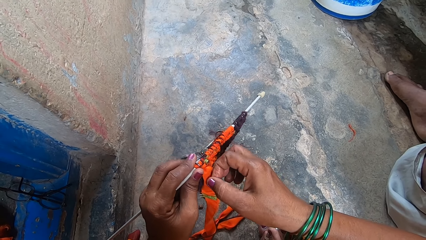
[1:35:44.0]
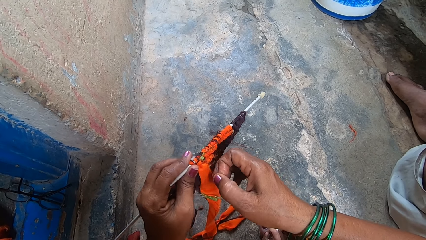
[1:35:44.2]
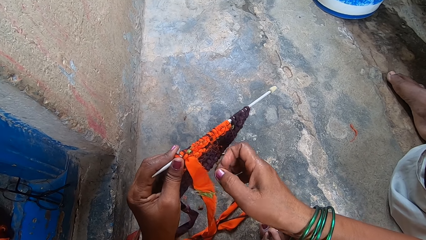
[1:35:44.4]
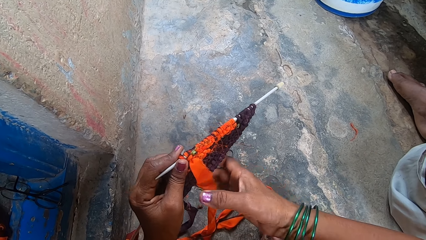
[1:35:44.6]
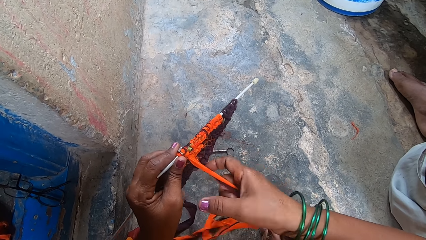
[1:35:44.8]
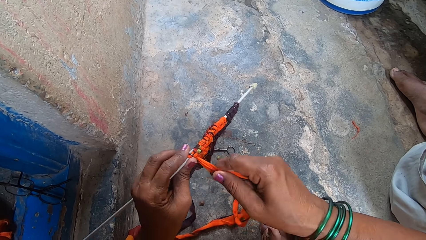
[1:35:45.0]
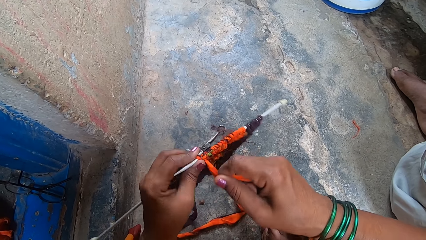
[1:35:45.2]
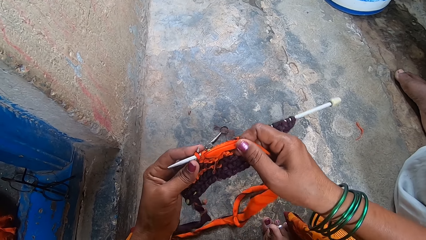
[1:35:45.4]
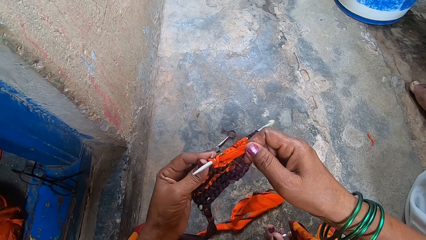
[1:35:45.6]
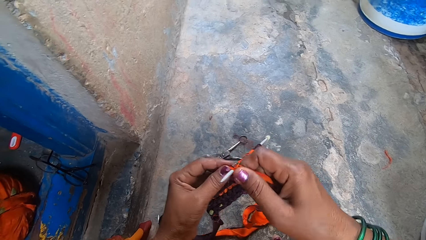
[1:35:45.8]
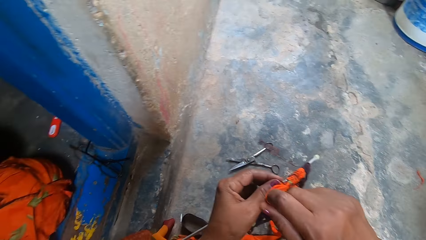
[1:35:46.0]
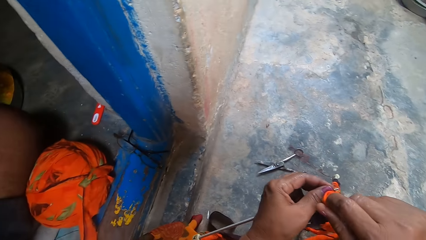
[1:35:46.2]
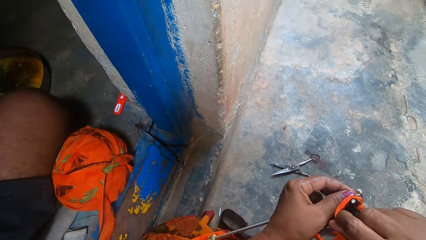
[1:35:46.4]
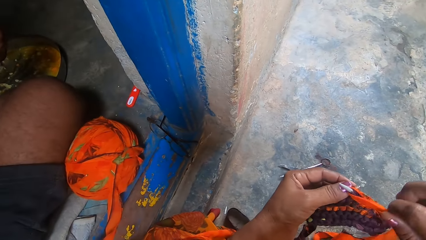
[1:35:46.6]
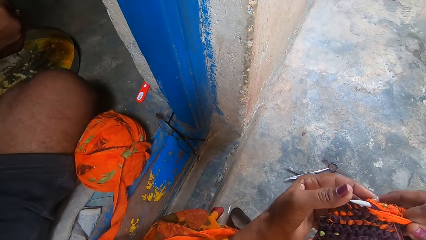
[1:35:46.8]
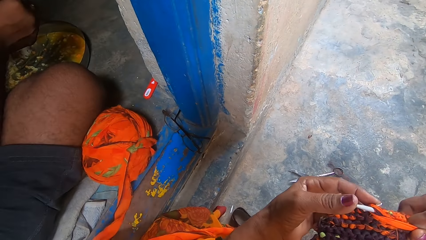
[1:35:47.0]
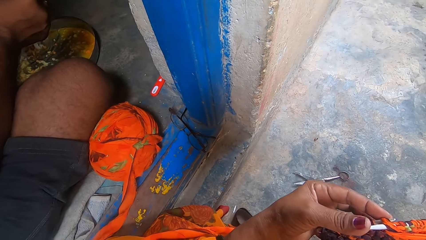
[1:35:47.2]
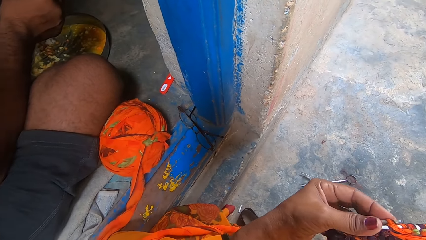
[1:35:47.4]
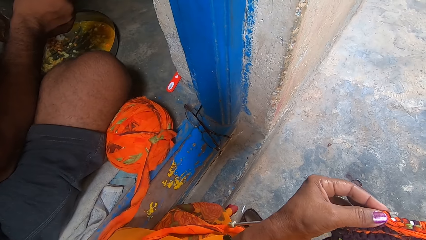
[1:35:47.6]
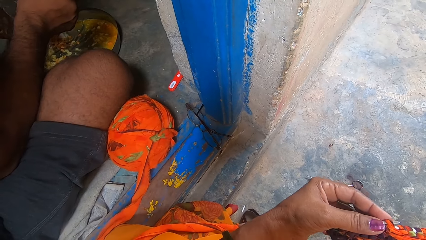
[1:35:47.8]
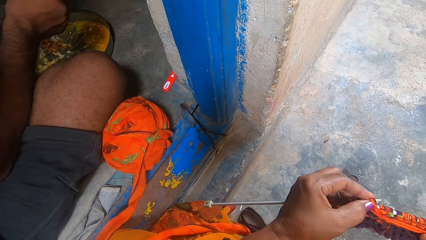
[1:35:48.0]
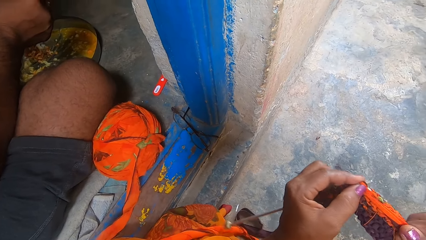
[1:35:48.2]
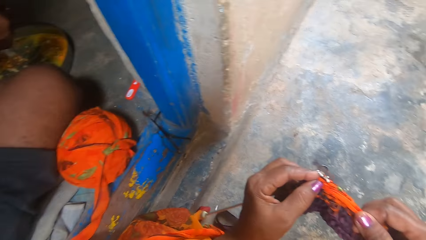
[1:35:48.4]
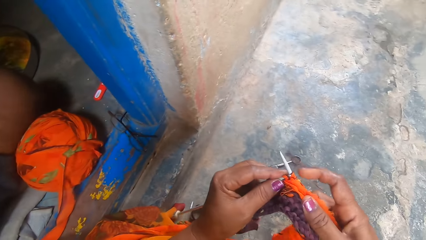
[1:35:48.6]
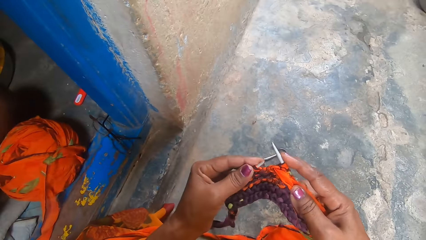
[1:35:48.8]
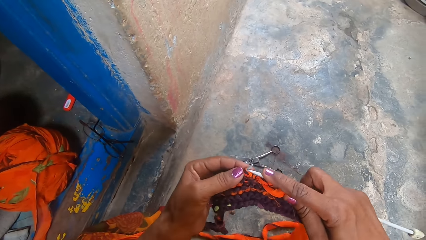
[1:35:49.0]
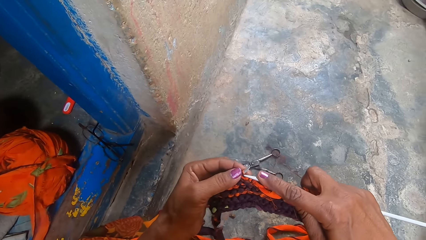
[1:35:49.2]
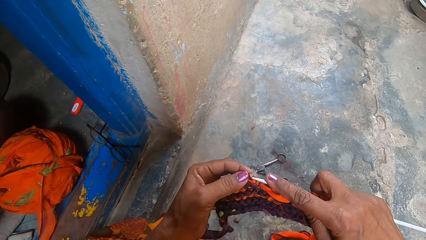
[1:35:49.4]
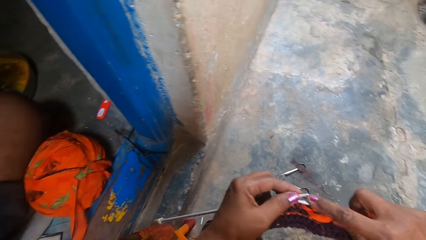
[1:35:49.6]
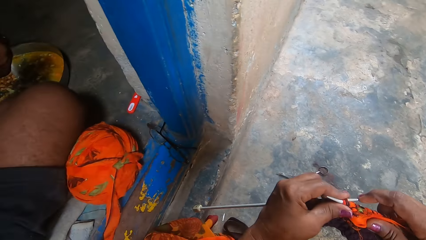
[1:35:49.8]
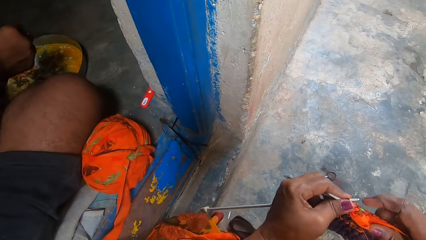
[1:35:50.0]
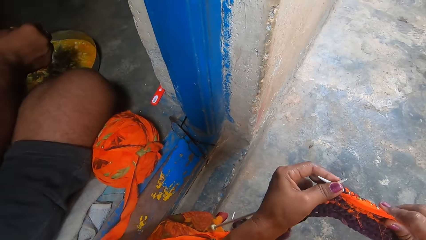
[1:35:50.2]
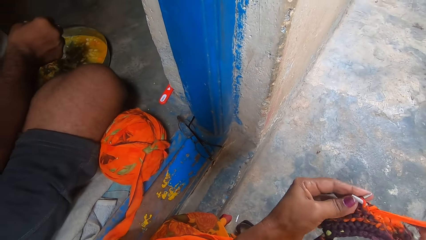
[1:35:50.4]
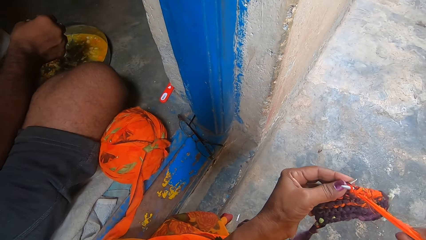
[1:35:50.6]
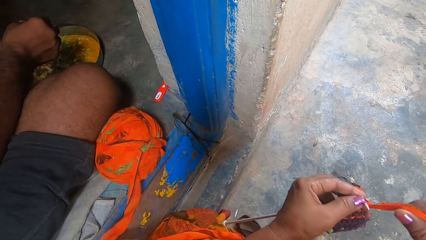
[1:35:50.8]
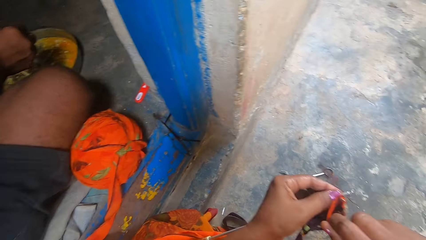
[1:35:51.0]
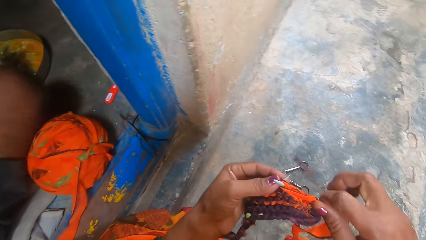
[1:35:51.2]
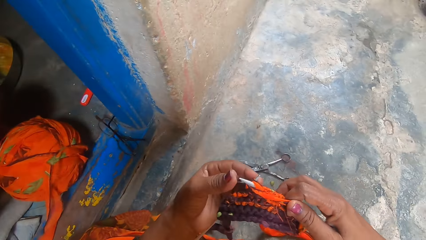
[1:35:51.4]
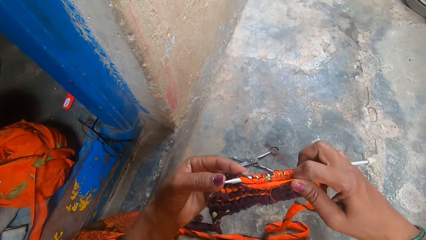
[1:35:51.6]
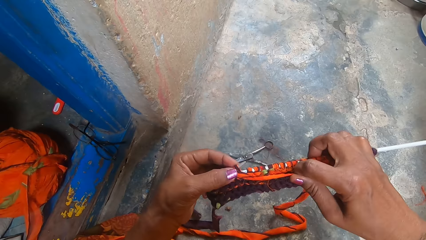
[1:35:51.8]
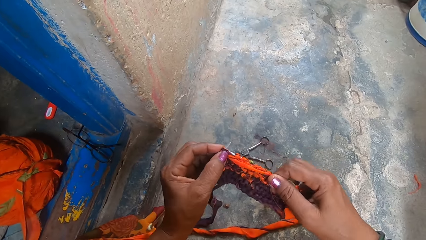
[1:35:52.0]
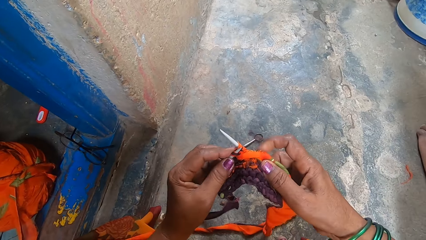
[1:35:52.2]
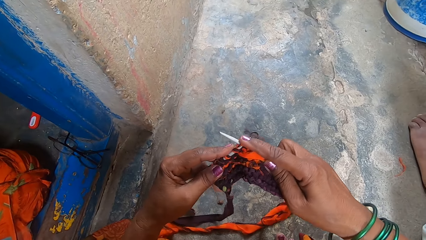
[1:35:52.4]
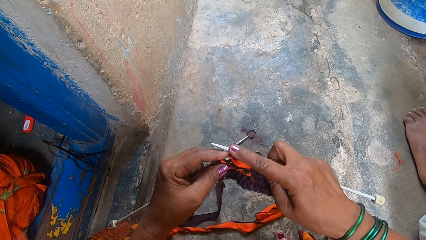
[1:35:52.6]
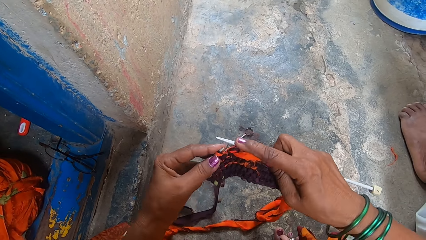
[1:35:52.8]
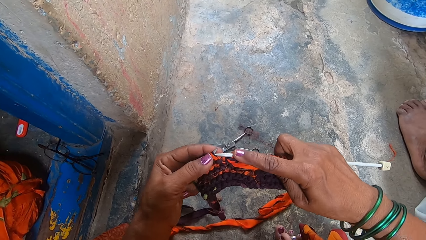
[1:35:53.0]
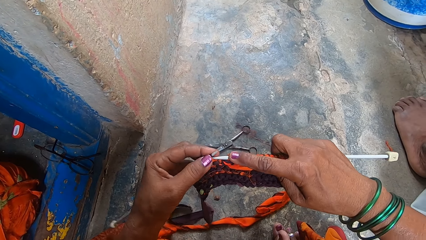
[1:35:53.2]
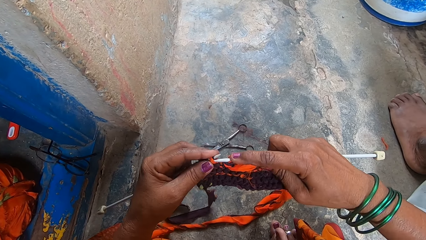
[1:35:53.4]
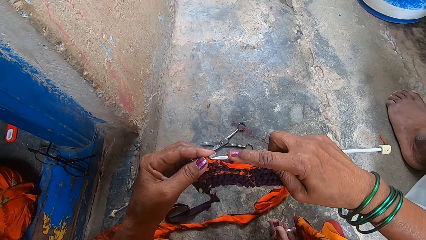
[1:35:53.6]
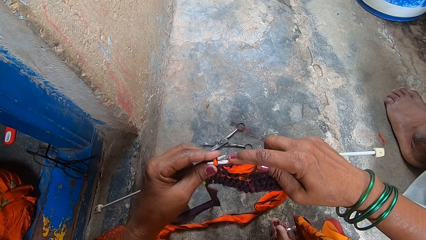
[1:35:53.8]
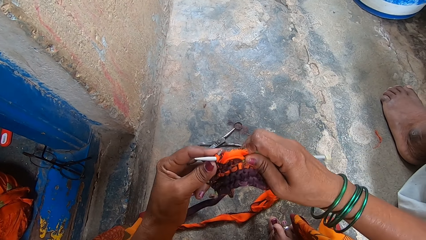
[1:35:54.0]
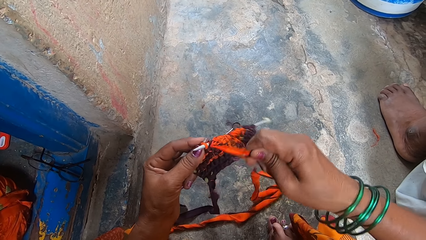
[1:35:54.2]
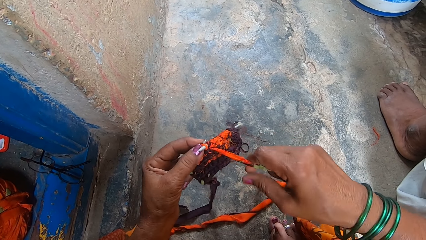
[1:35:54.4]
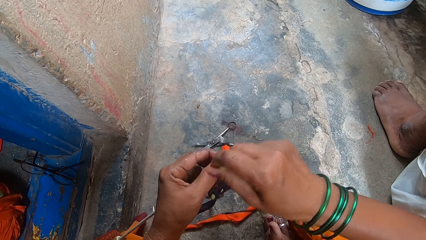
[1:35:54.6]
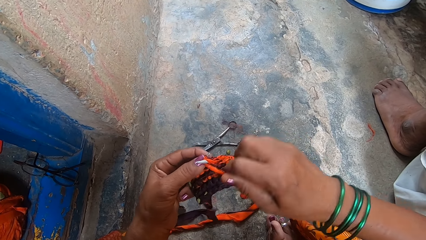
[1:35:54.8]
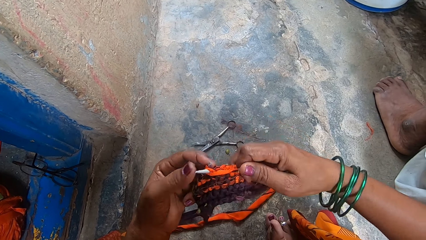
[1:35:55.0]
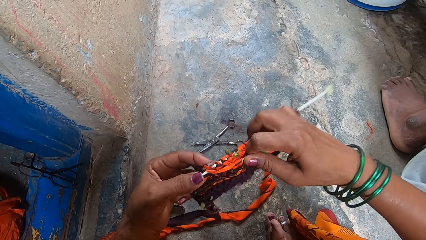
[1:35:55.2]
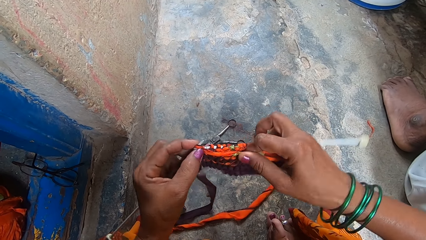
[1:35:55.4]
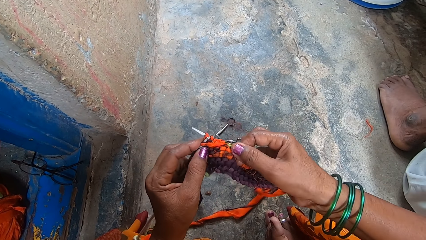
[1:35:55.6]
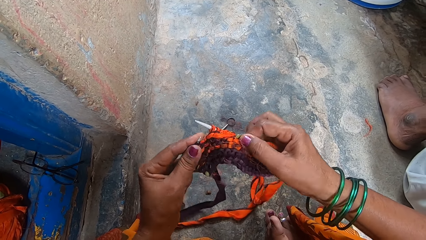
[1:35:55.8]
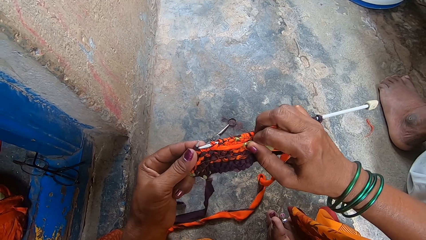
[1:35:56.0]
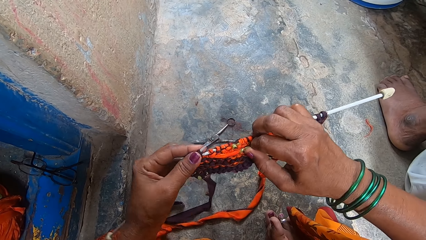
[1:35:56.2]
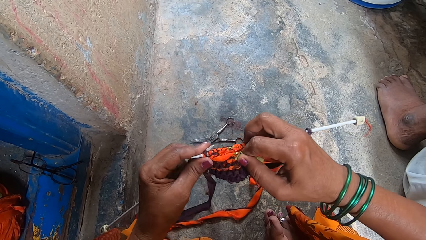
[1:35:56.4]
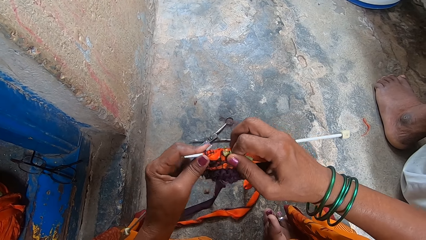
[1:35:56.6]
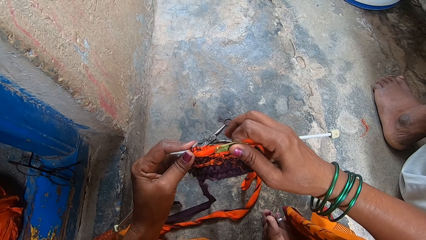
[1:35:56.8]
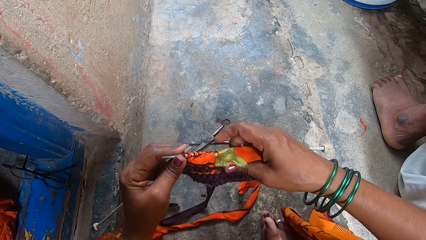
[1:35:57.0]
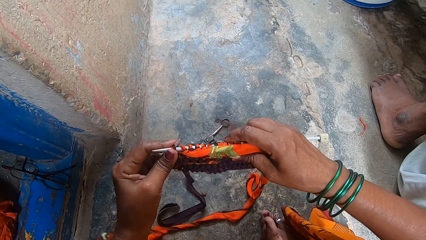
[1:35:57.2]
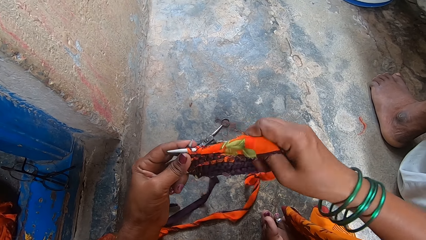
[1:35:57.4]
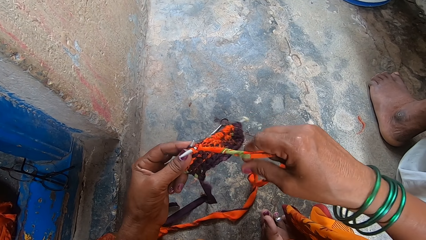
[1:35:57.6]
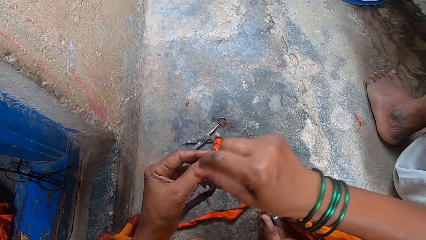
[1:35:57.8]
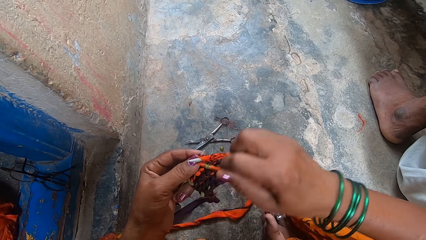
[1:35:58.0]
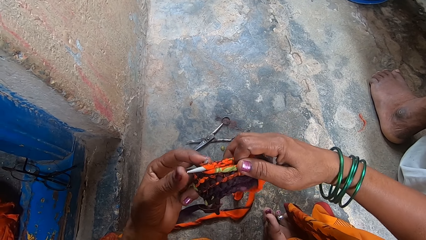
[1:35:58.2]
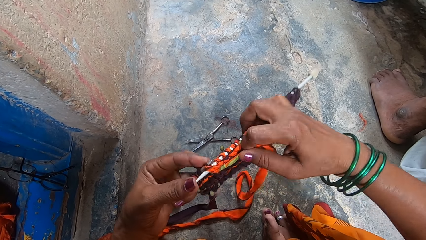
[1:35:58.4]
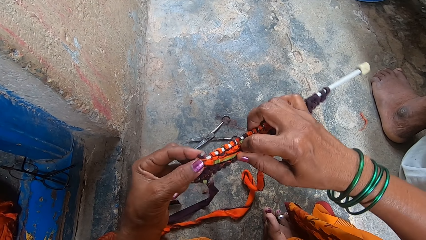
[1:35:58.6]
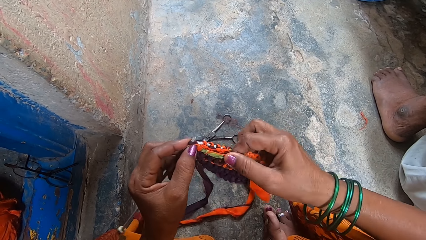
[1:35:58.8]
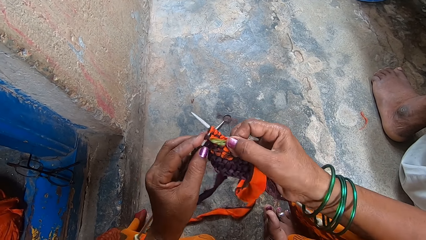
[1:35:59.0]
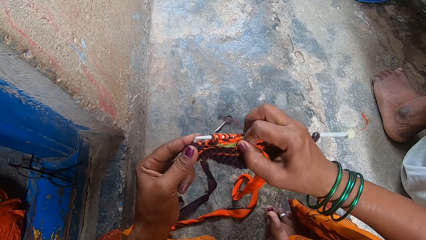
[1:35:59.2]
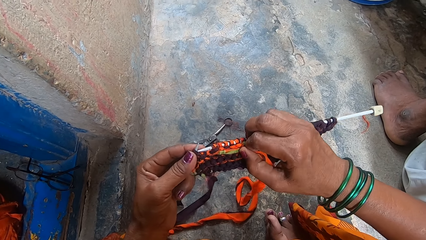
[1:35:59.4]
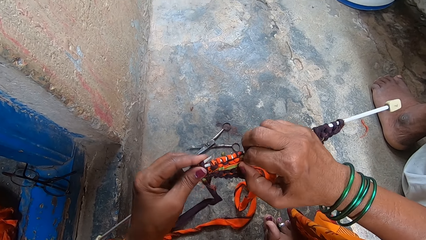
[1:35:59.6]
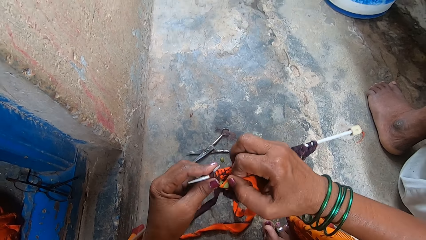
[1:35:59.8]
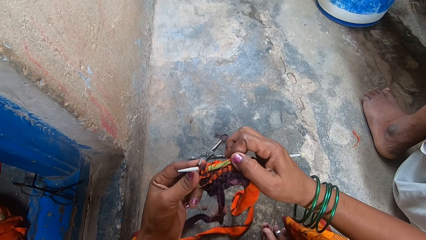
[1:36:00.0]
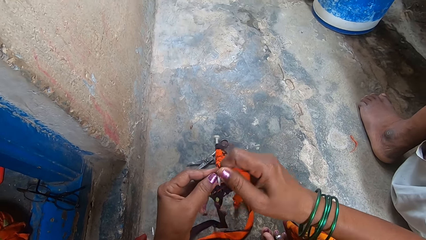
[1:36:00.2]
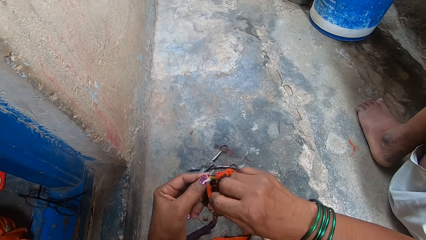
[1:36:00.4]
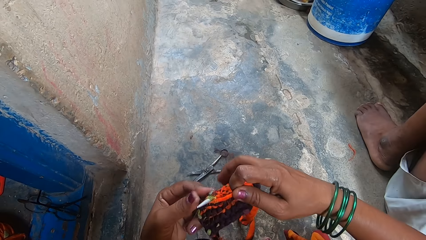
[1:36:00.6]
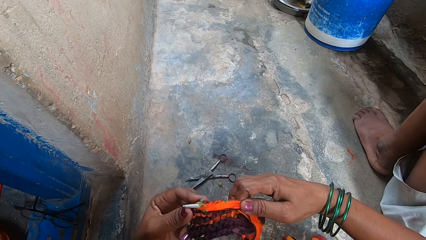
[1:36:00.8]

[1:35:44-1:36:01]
A man sprinkles something on the pan. The camera wearer knits the fabric using a knitting needle. The man sprinkles something on the pan. The camera wearer knits the fabric using the knitting needle.
